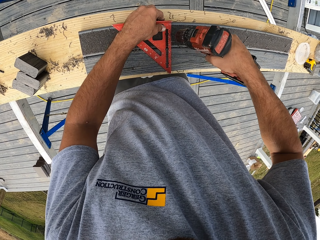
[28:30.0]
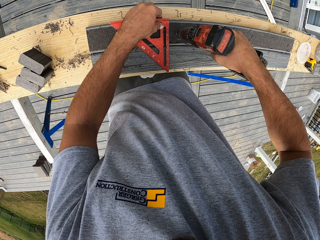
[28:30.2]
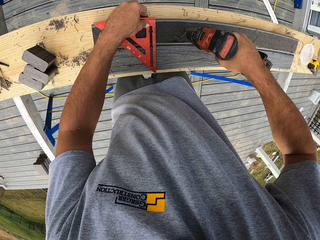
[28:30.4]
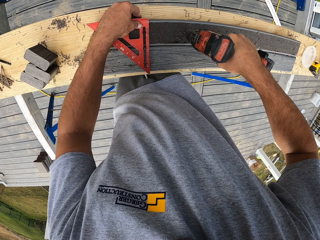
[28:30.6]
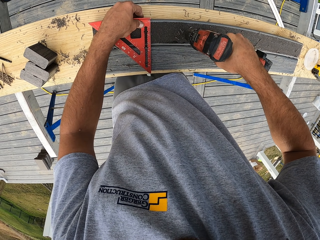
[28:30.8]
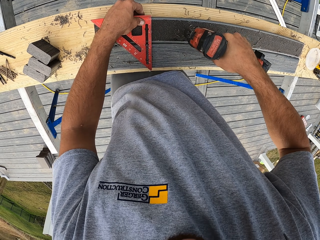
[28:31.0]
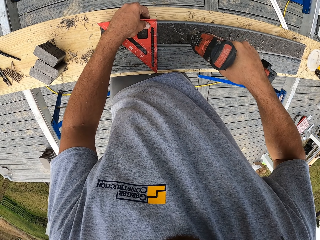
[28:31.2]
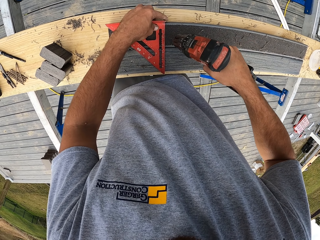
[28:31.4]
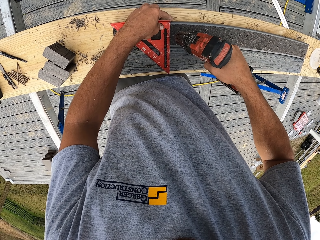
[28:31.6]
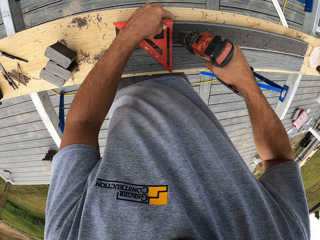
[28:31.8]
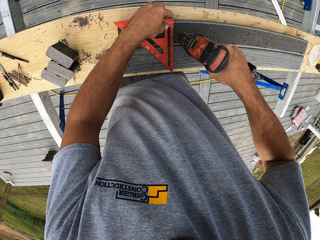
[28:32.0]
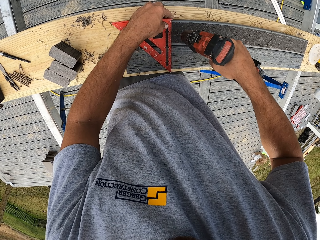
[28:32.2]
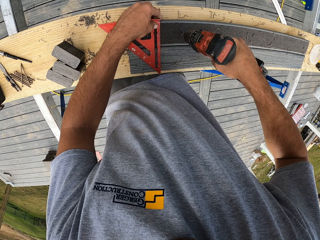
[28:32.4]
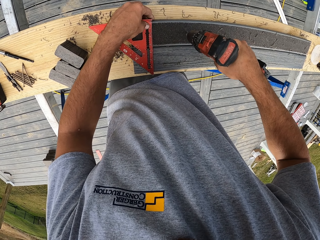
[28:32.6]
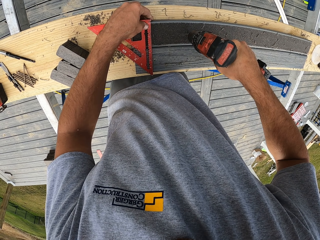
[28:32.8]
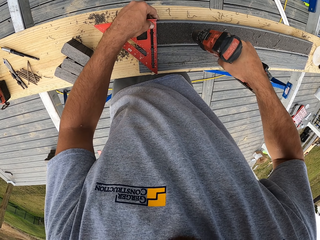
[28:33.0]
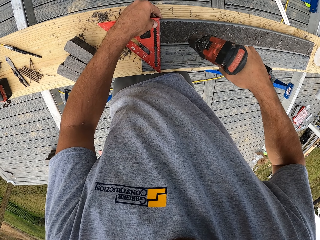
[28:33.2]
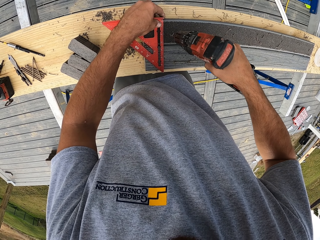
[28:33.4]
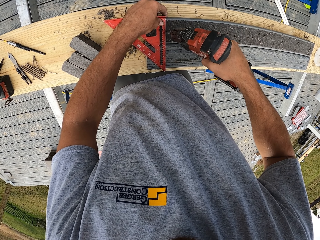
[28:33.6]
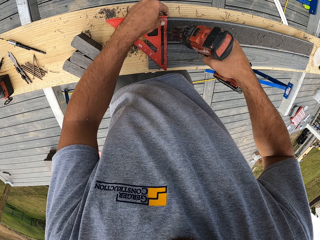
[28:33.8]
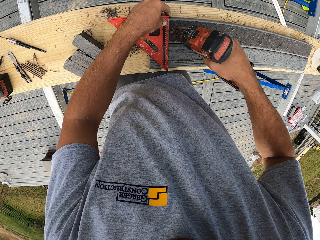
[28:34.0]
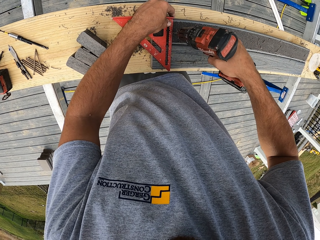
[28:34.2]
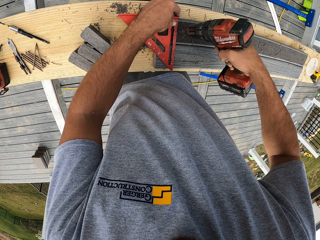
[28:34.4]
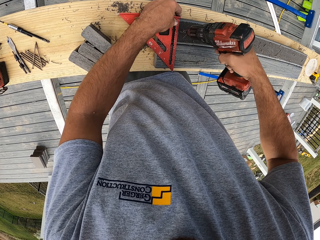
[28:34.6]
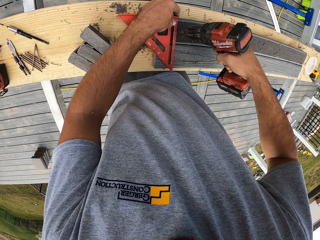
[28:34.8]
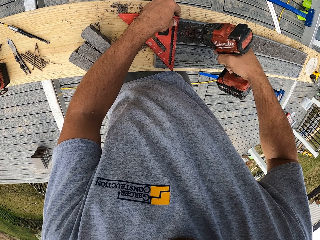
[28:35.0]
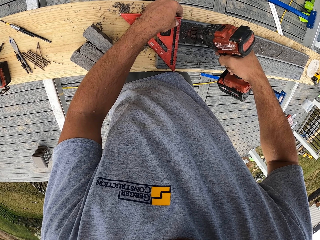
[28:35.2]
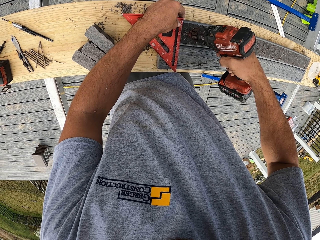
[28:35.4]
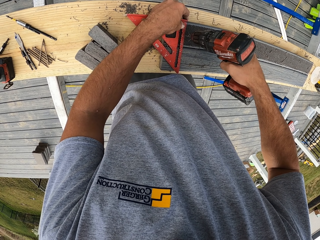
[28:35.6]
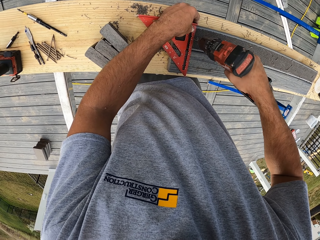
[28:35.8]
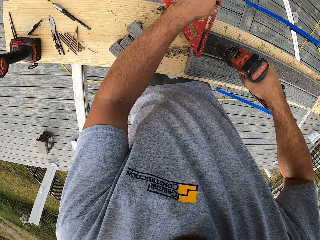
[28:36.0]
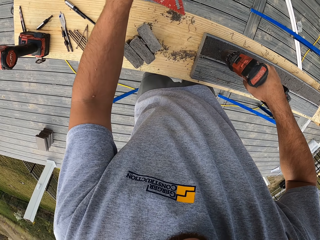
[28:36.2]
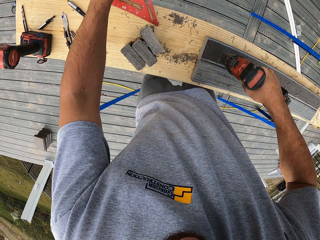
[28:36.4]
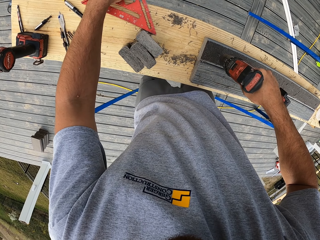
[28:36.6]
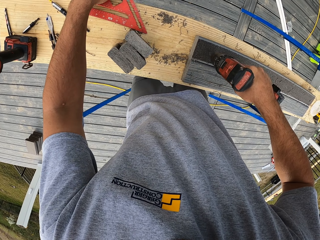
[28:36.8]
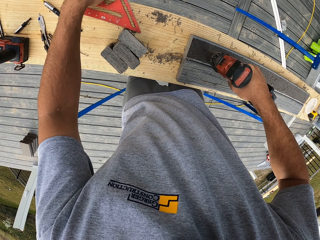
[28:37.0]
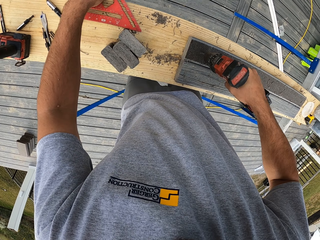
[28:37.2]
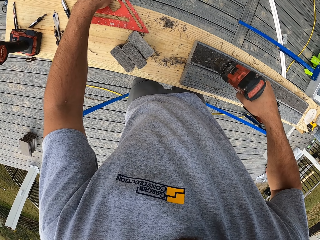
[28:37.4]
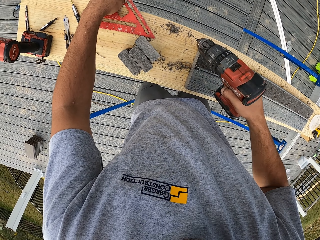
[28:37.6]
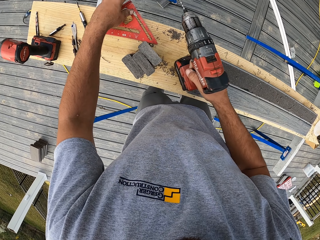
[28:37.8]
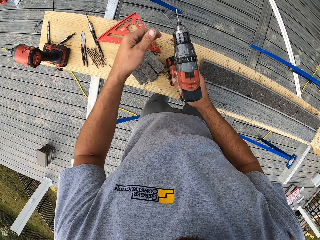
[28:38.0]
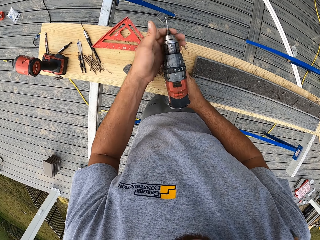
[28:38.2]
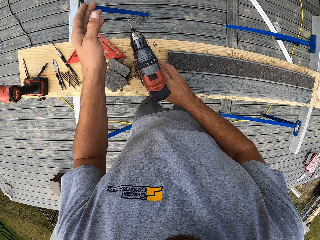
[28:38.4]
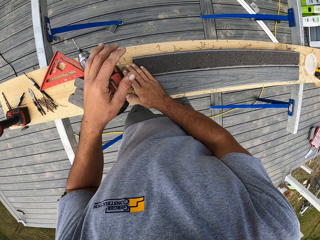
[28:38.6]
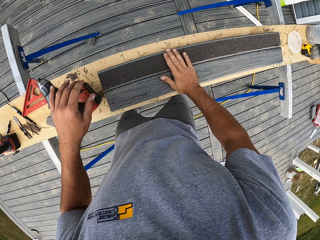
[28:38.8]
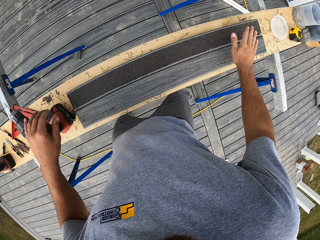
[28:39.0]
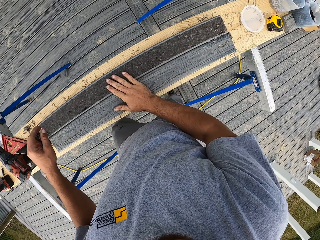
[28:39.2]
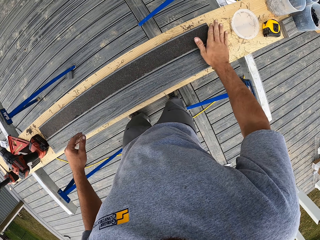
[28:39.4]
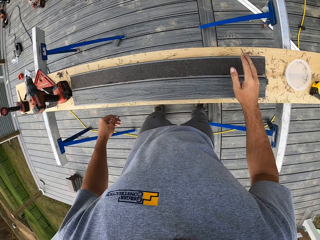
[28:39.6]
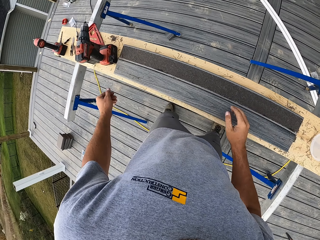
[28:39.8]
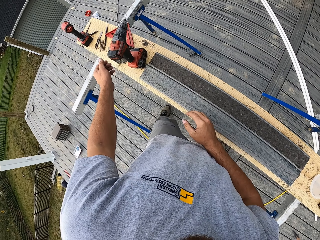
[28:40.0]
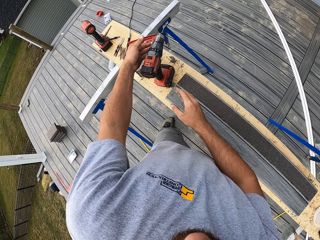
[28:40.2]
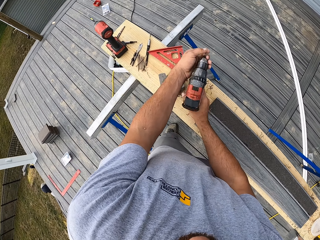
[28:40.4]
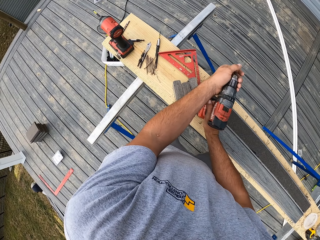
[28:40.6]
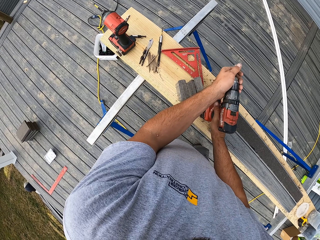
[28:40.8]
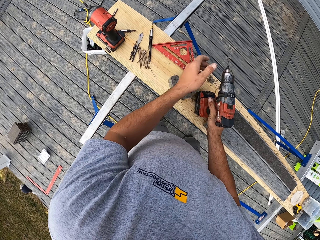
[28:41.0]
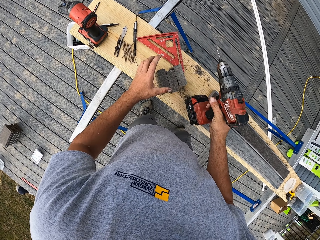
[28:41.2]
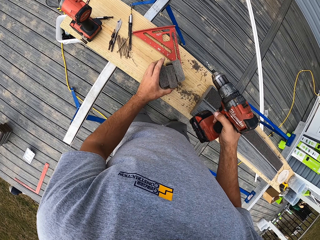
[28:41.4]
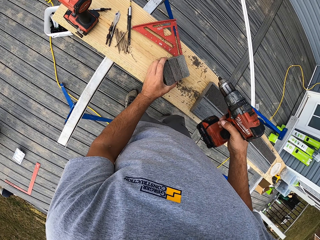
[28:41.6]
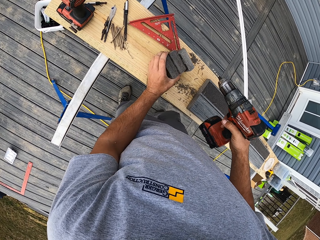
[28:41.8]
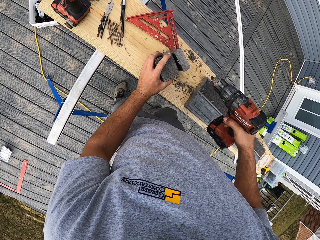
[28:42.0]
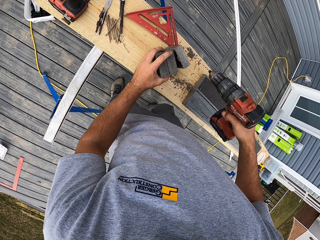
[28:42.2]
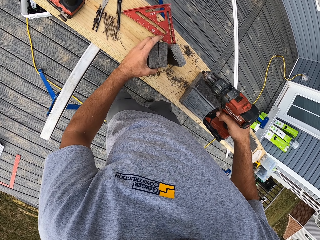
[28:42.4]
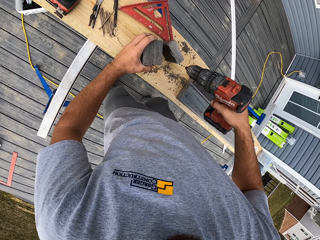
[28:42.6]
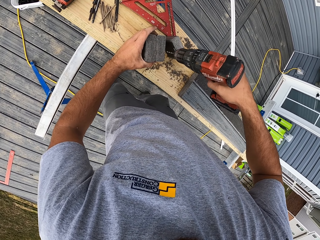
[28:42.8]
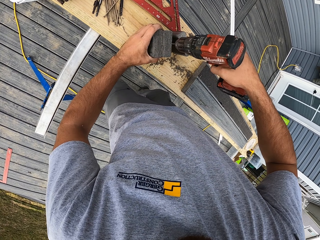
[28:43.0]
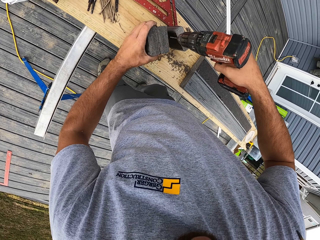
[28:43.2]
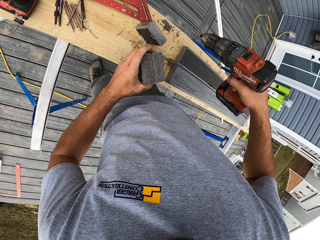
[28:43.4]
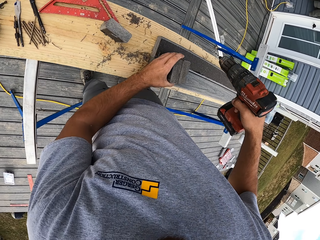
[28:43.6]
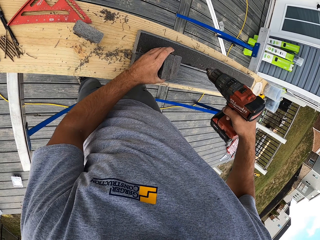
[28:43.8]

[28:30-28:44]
The camera wearer lifts up the ruler. They drill the rail and place the ruler down. They lift up the drill. They wipe the rail and place the drill down. They pick up the drill. They lift up the rail.

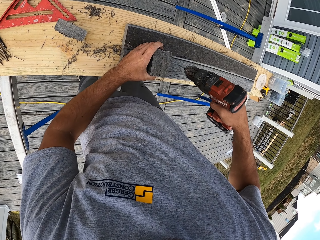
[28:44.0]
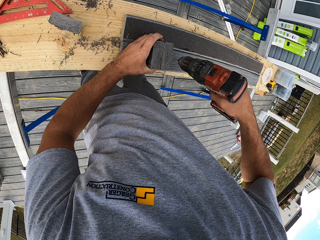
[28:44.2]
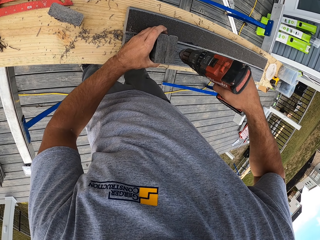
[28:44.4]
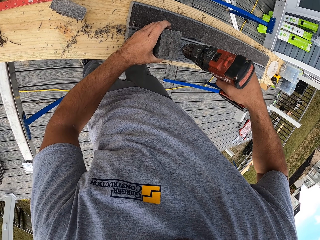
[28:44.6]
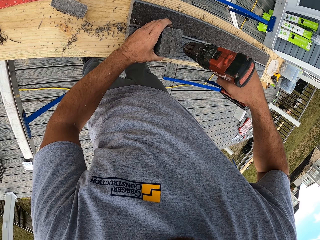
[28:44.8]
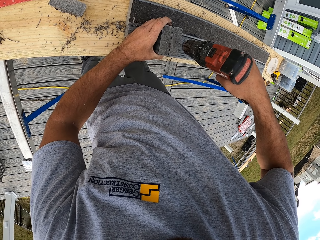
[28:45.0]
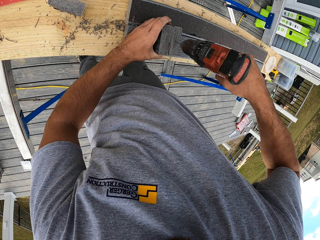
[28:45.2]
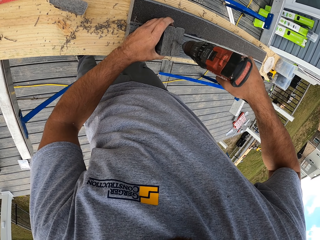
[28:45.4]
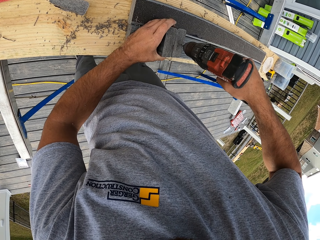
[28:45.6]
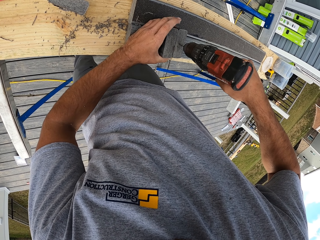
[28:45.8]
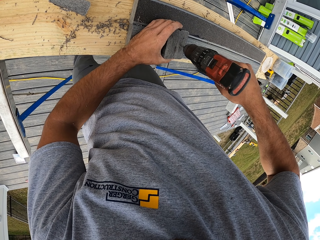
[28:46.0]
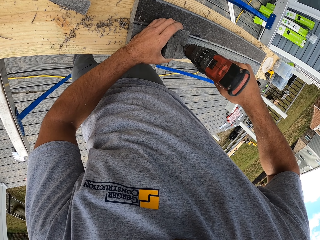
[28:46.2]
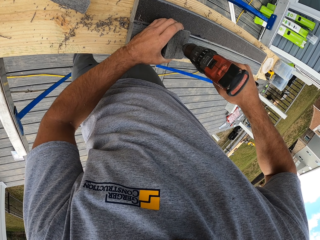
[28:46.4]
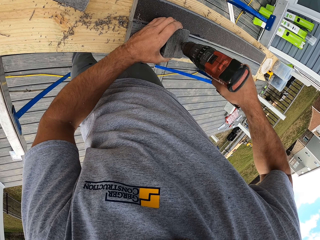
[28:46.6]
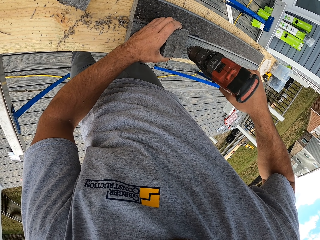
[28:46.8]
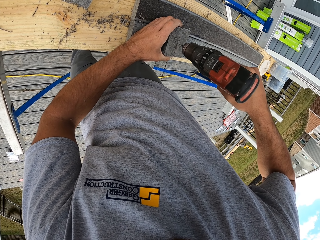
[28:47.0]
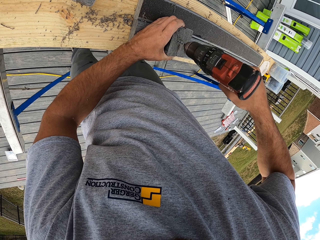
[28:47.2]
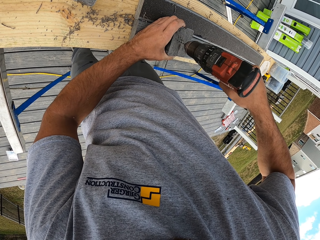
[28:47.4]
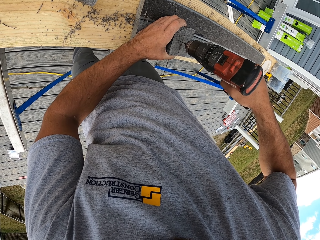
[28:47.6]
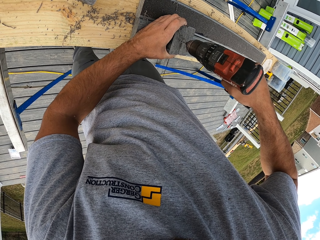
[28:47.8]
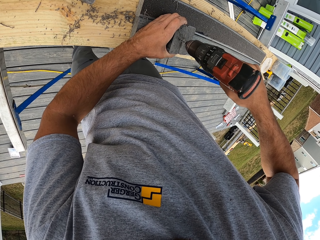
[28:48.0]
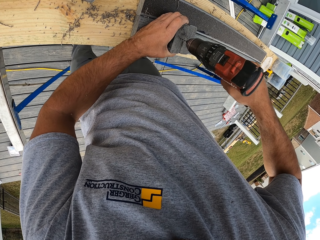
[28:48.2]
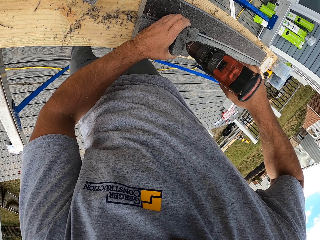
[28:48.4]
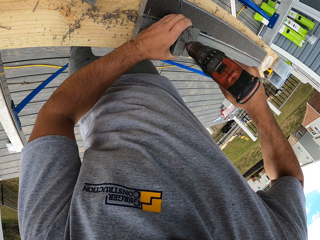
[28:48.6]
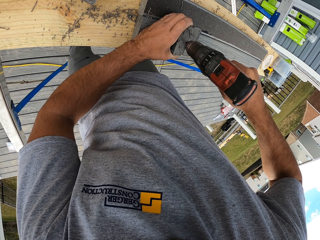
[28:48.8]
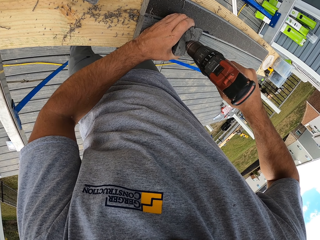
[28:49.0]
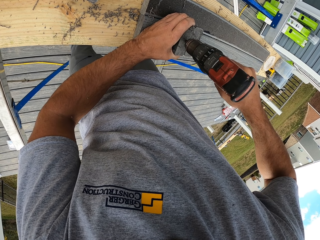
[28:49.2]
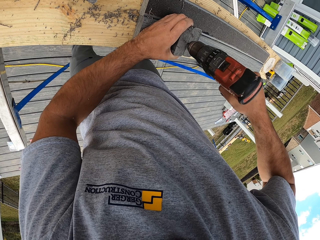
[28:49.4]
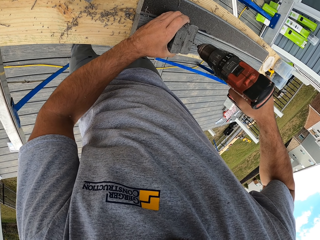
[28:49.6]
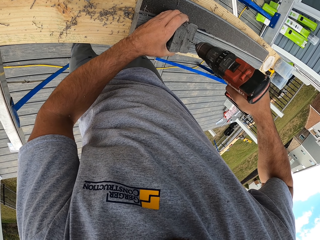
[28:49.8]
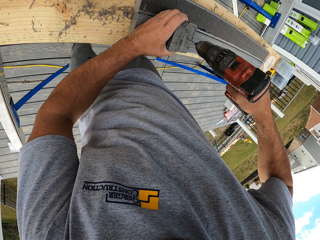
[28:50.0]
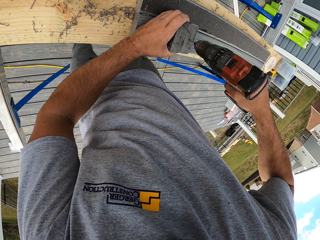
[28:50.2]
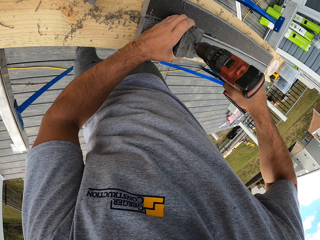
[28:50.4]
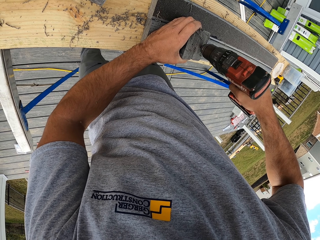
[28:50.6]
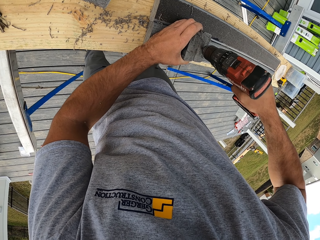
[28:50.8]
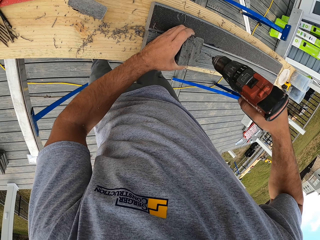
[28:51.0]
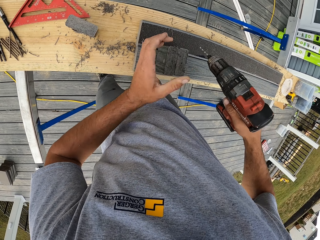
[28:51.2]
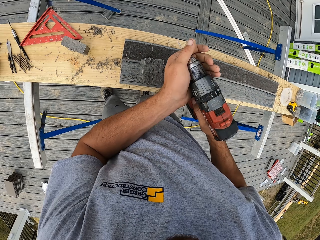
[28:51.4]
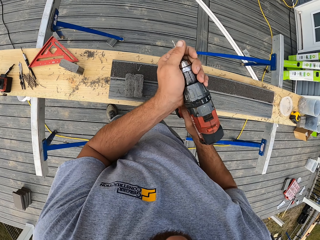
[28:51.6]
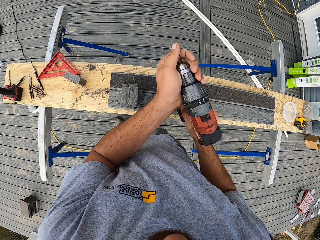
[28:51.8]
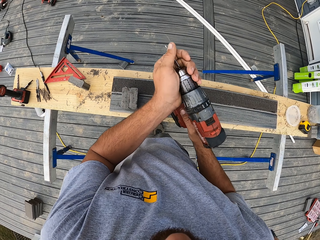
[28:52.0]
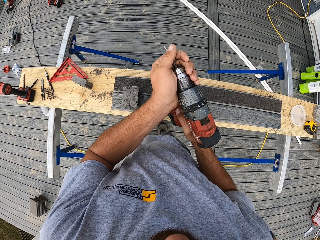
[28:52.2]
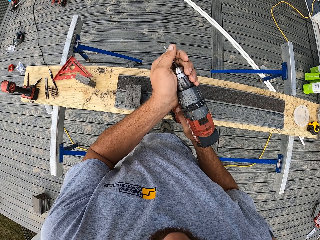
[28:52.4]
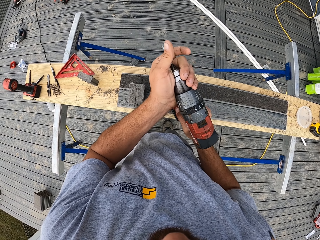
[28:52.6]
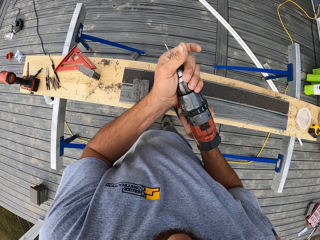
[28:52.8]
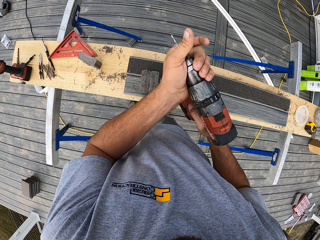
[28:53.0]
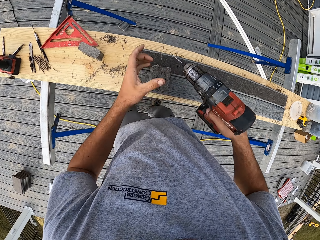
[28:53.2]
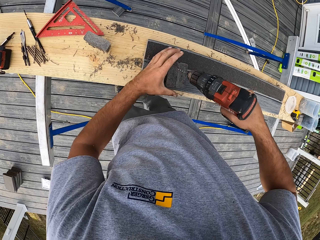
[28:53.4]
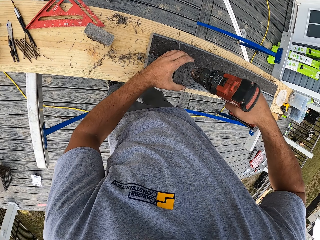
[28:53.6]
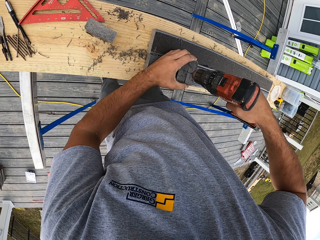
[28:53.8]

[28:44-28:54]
The camera wearer places the rail down. They make holes on the small woods. They lift up the drill. They tighten the drill.
